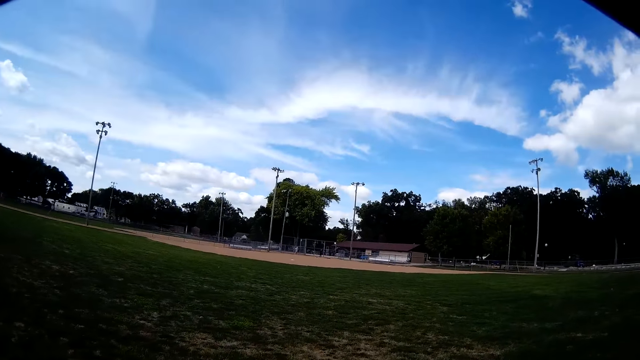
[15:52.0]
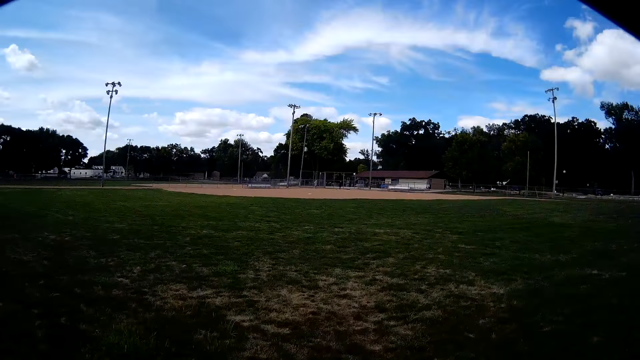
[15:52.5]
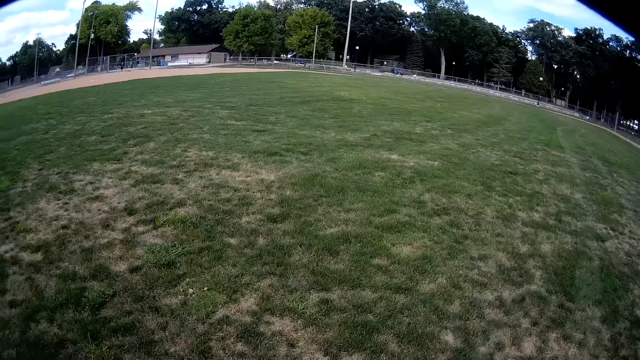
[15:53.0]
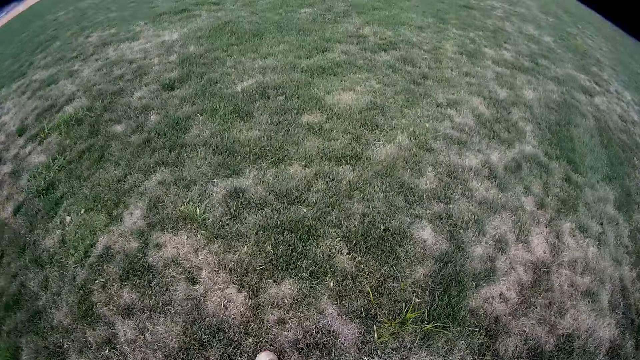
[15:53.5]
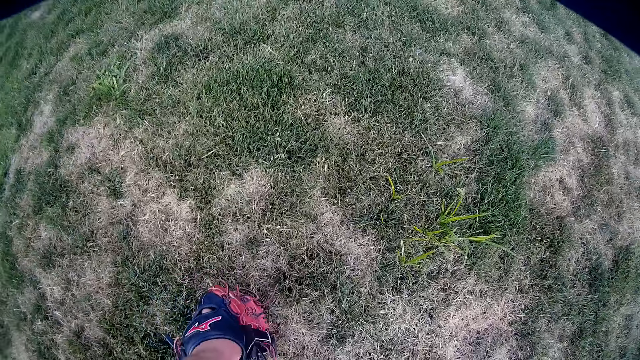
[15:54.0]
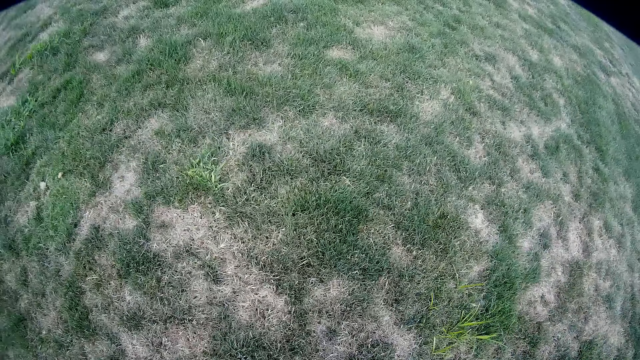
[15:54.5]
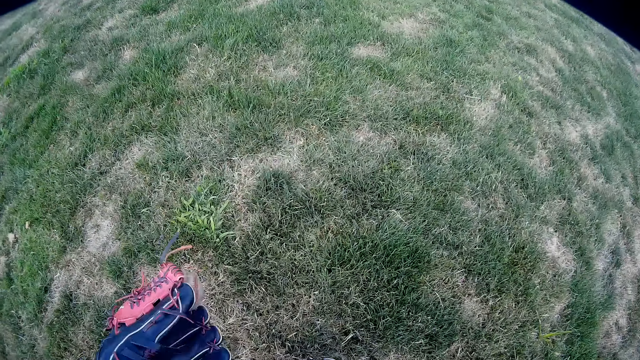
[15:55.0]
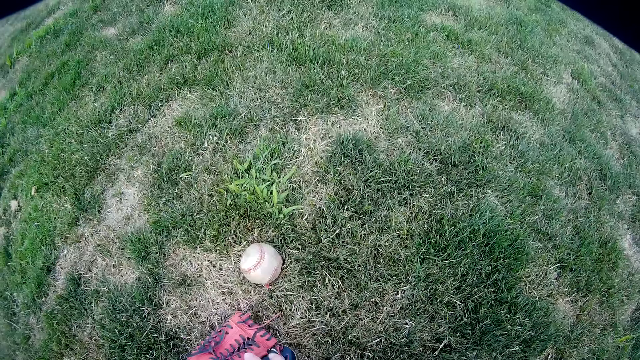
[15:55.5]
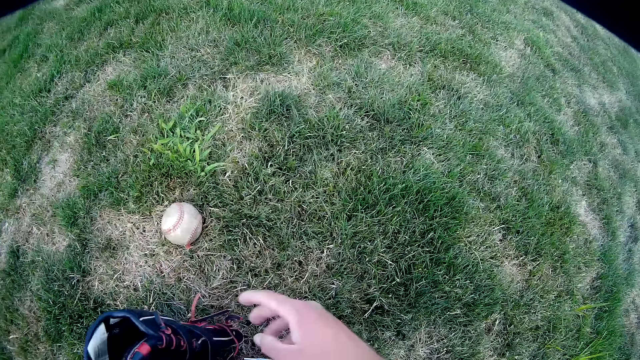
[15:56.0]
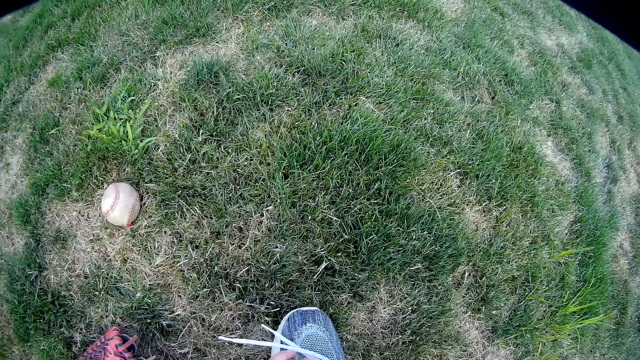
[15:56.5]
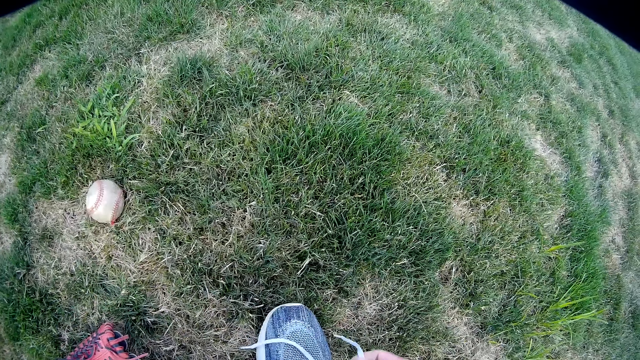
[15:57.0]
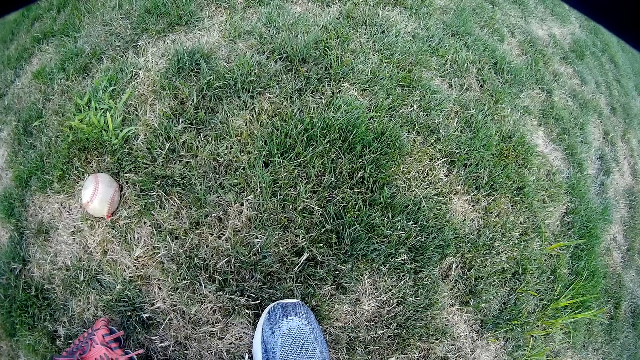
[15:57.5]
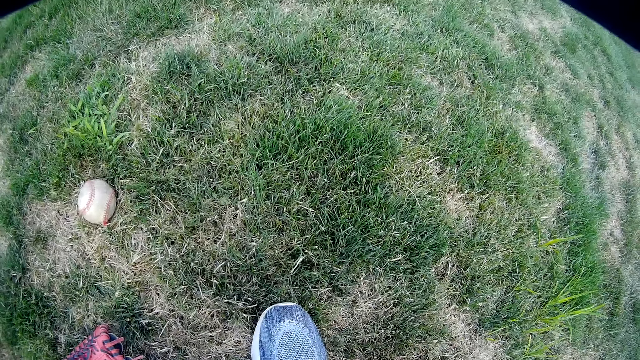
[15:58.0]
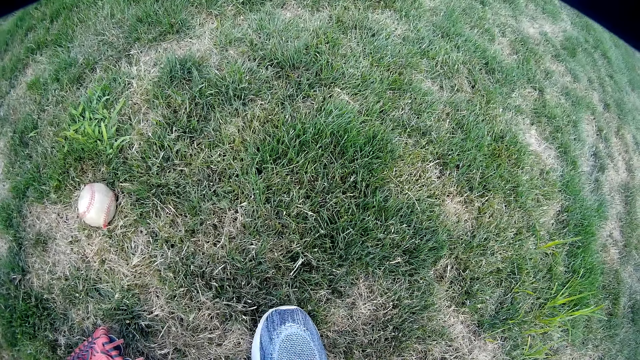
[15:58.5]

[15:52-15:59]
The camera wearer bends down. He picks up a baseball on the ground. He drops the baseball on the ground. He drops a glove on the floor. He moves the glove on the floor briefly. He ties his shoe laces.

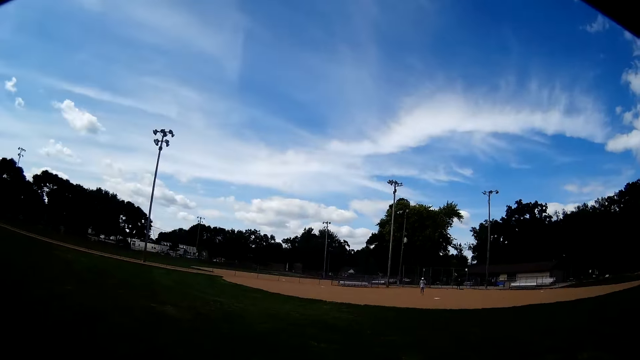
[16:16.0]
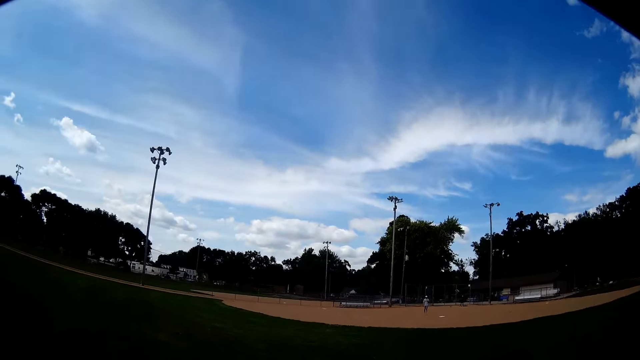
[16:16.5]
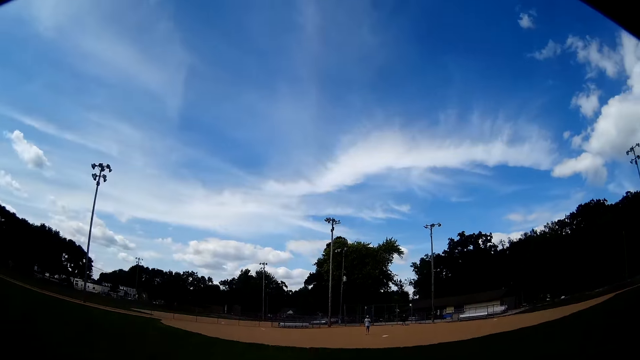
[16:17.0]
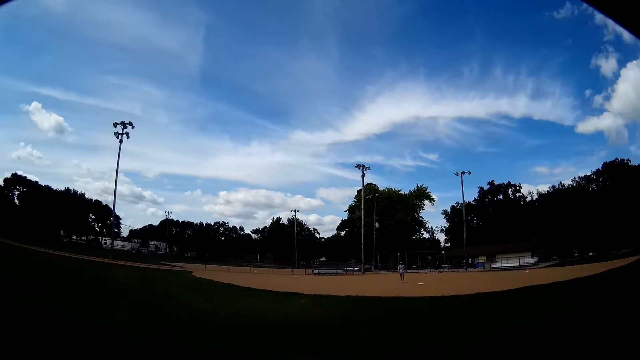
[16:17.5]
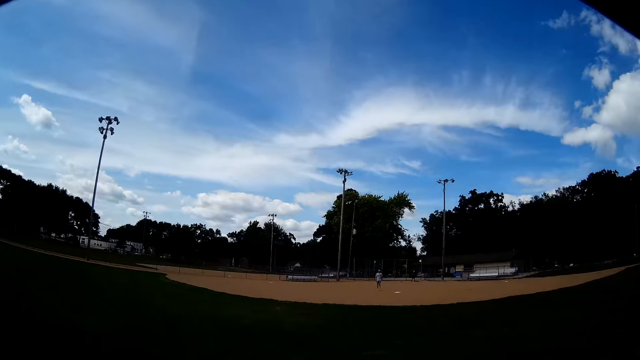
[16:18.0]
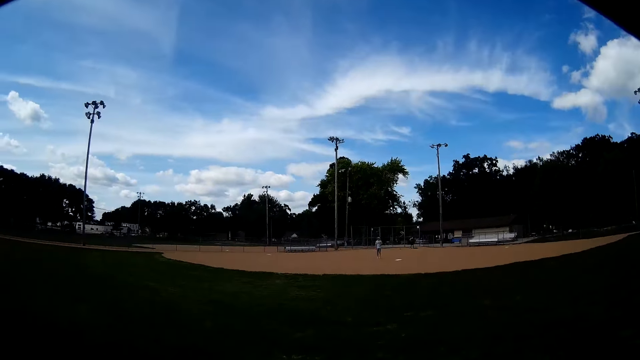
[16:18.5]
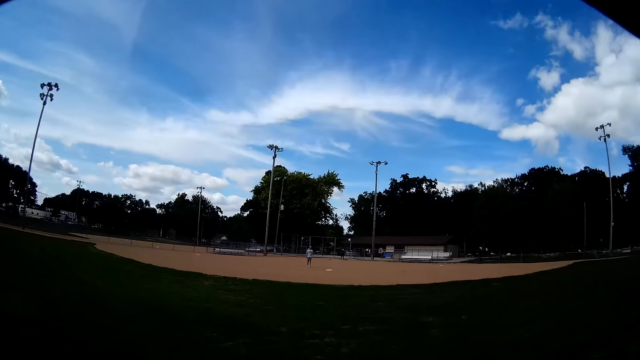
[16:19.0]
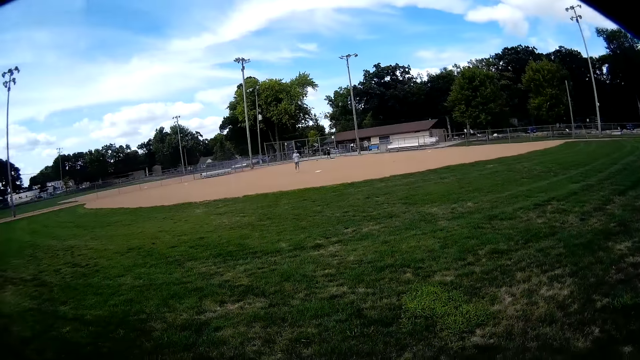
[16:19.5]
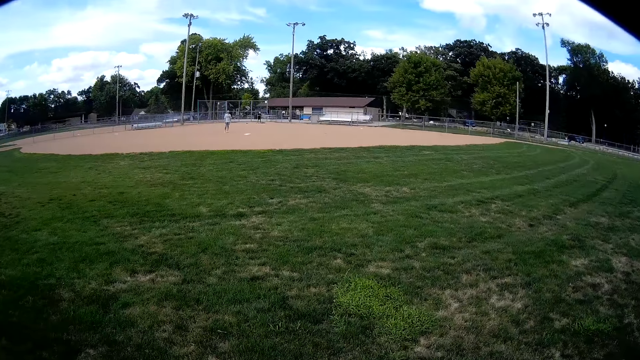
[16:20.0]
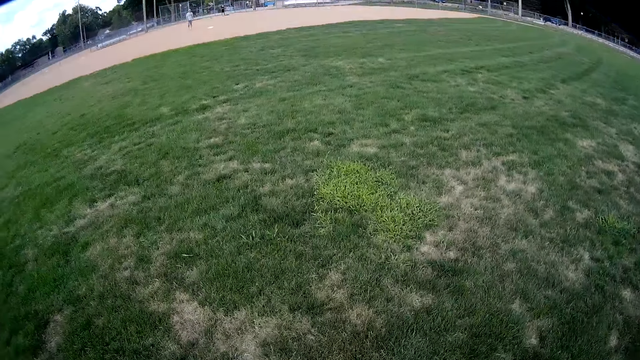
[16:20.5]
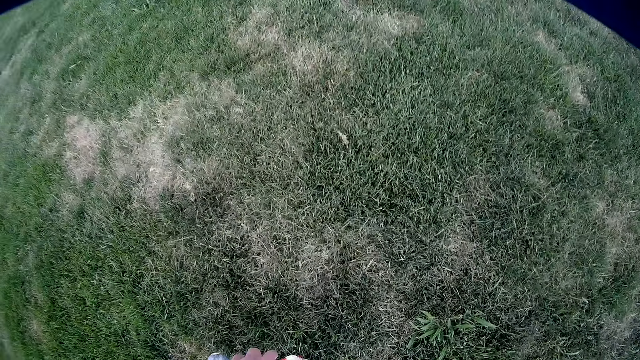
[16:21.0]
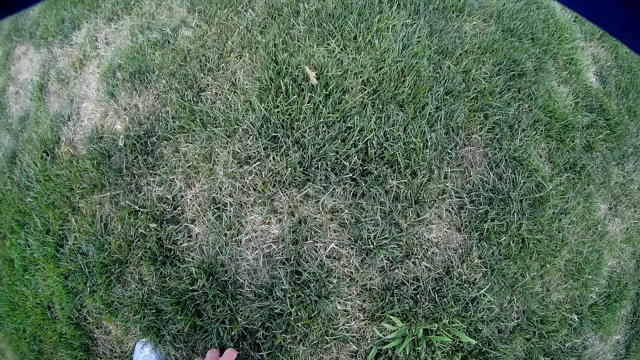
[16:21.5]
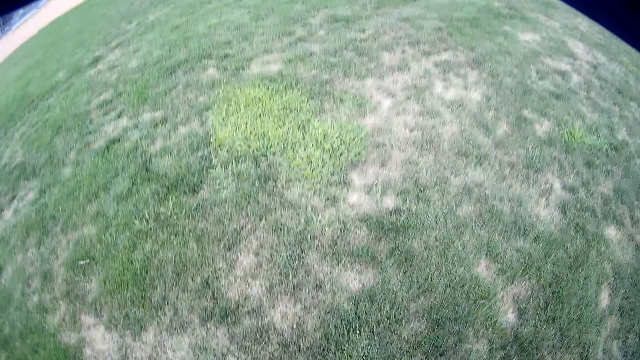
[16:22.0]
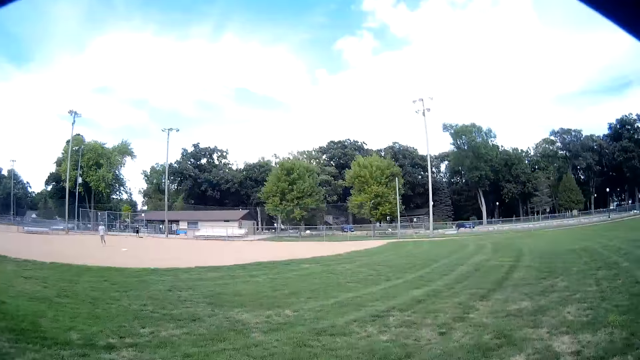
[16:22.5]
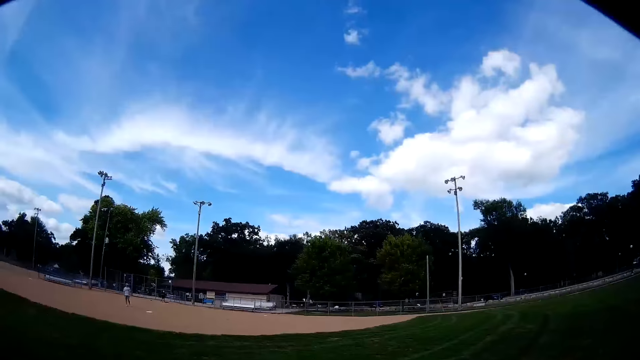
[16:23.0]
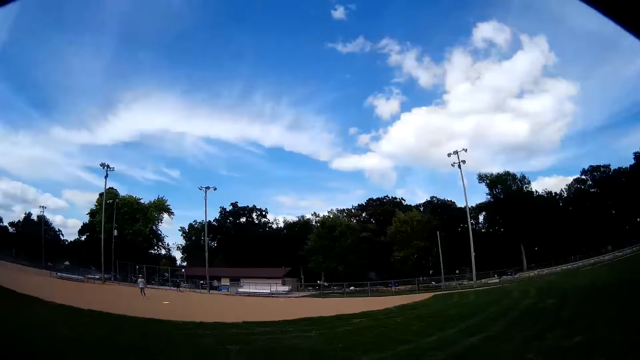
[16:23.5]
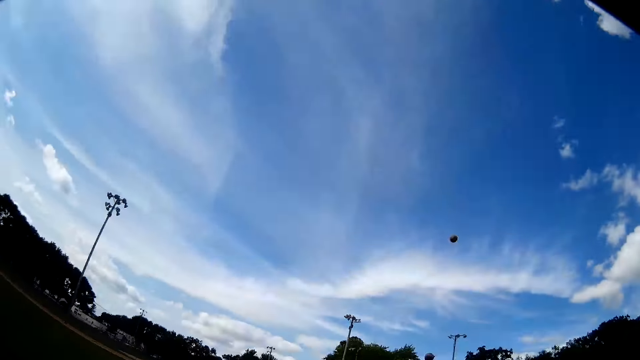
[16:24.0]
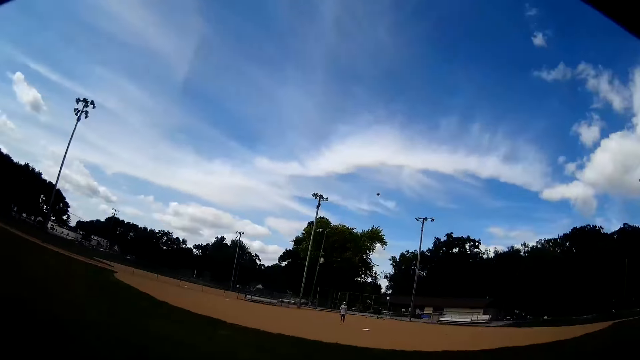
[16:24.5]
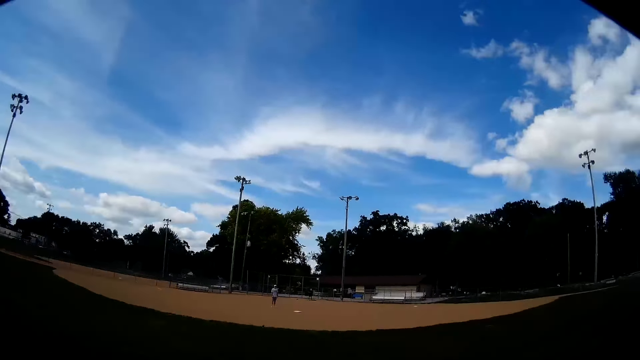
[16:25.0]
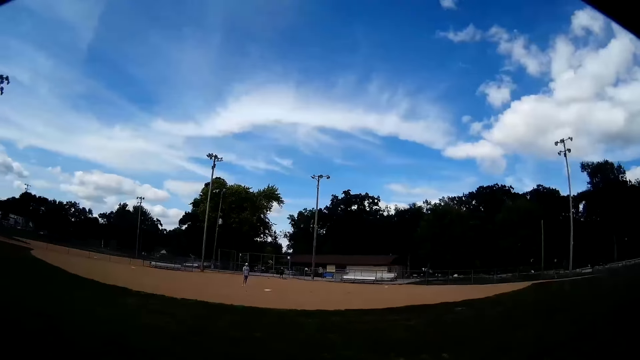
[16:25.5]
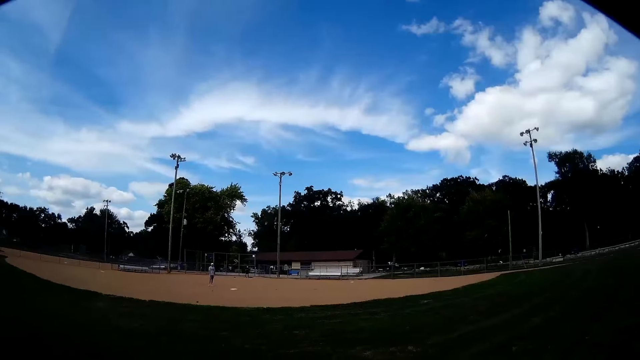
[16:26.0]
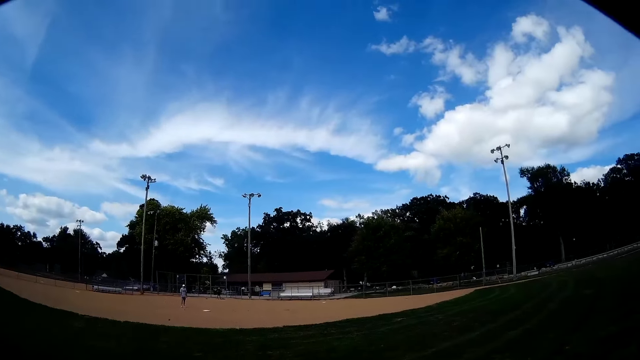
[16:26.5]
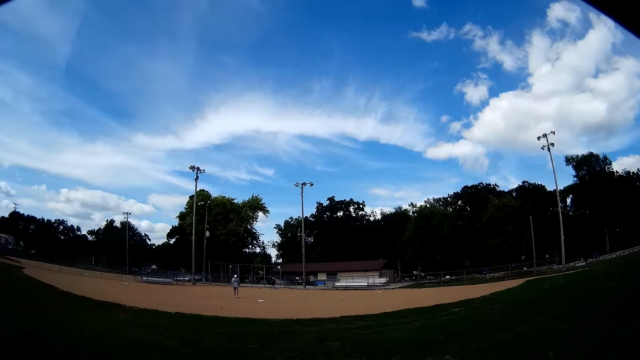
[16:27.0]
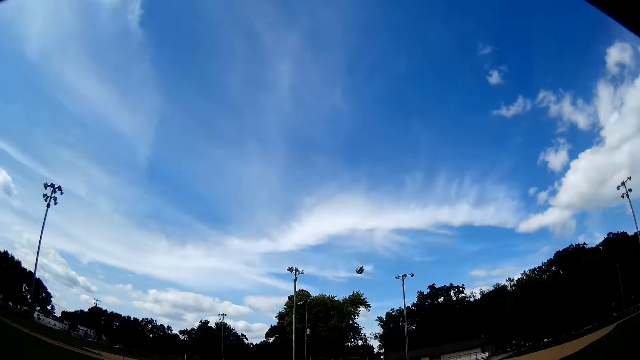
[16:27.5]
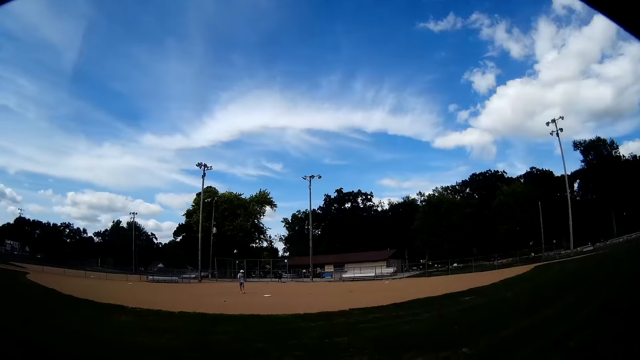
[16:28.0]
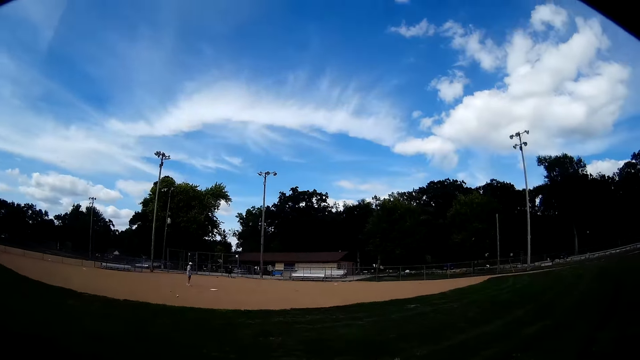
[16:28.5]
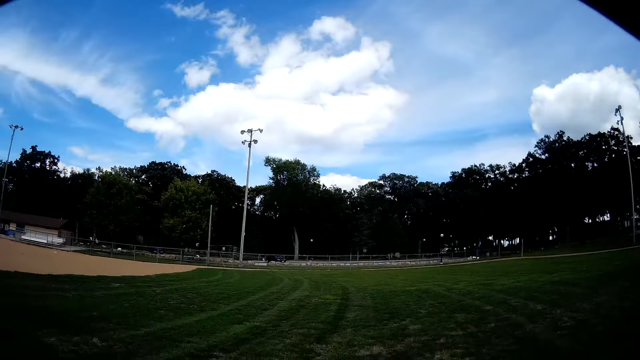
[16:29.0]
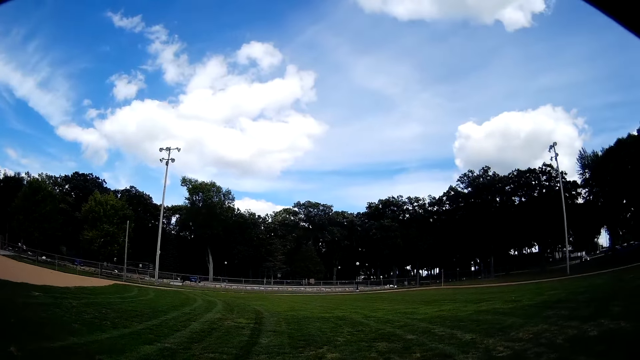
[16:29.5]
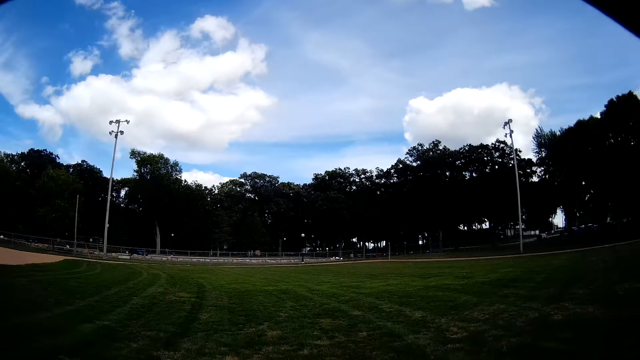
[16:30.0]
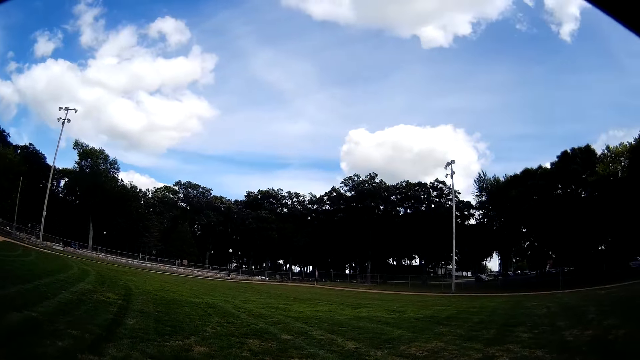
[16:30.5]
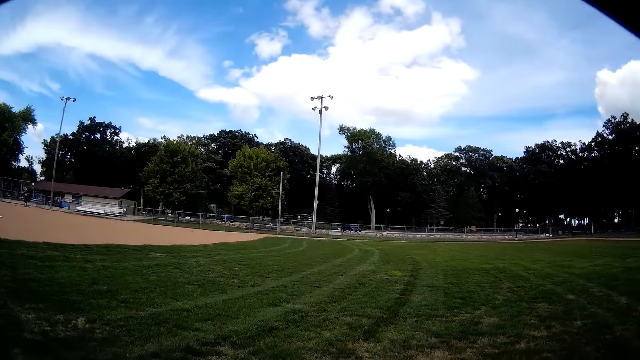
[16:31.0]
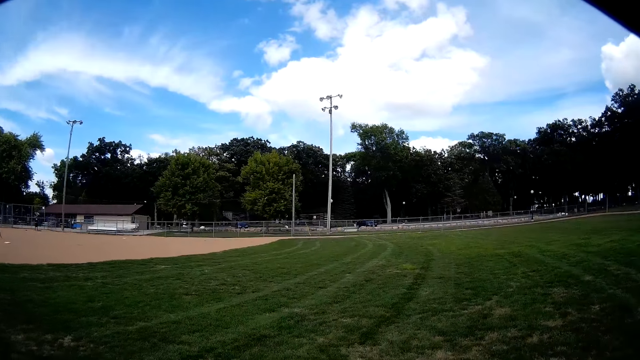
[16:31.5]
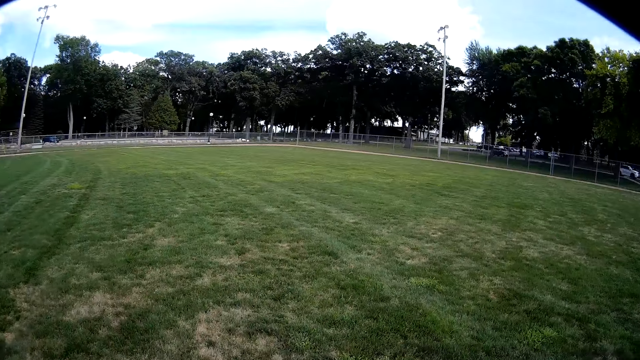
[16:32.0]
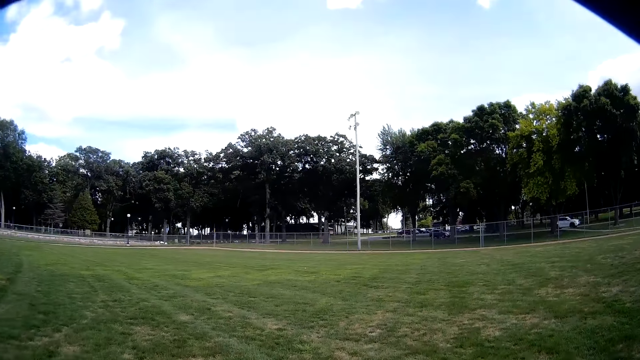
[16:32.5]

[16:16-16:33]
The camera wearer interacts with a man. They pick up a baseball on the ground. They interact with the man. They throw the baseball towards the man. They throw the baseball on the floor. The man turns his head. The camera wearer runs towards the fence.
